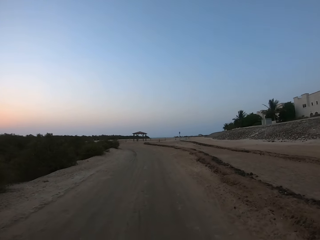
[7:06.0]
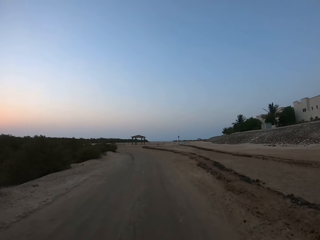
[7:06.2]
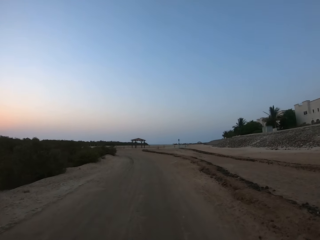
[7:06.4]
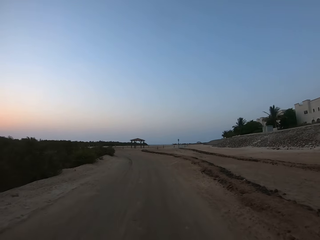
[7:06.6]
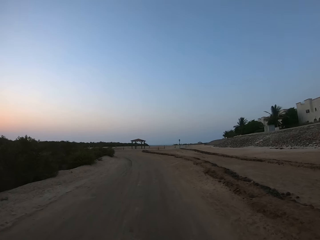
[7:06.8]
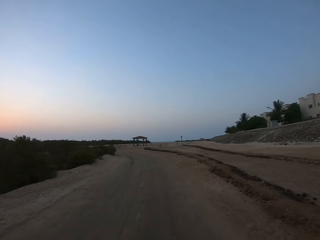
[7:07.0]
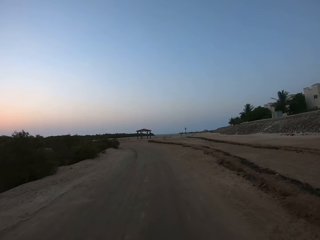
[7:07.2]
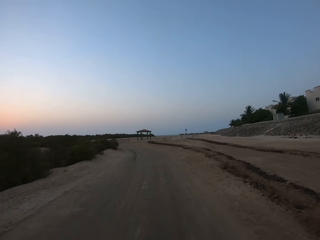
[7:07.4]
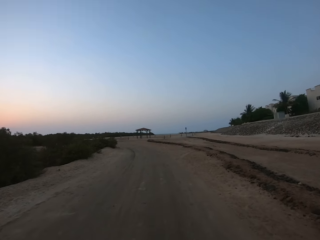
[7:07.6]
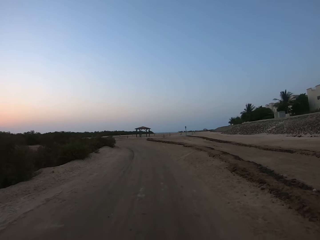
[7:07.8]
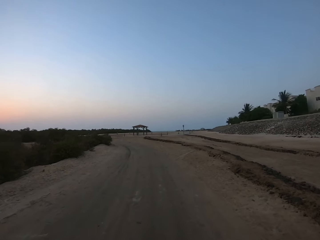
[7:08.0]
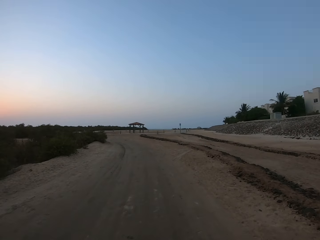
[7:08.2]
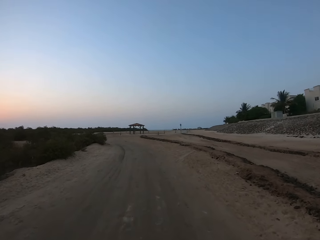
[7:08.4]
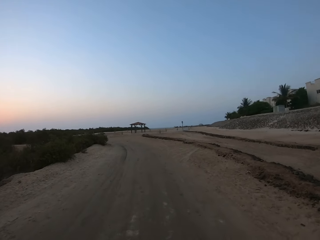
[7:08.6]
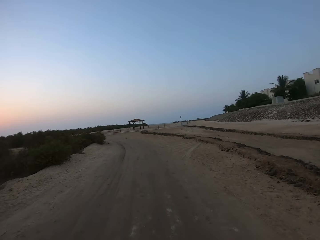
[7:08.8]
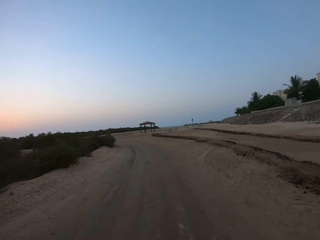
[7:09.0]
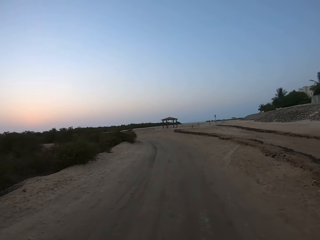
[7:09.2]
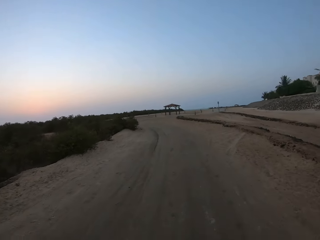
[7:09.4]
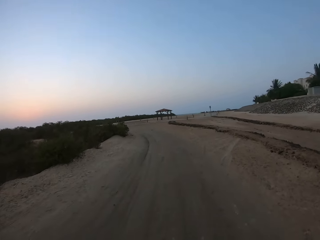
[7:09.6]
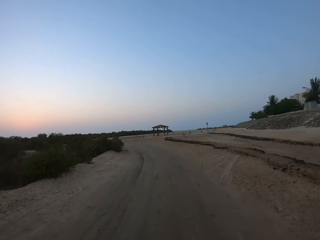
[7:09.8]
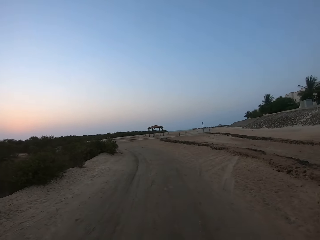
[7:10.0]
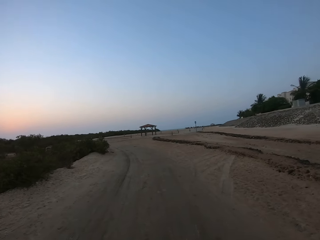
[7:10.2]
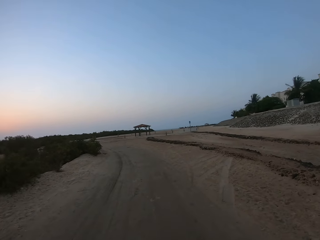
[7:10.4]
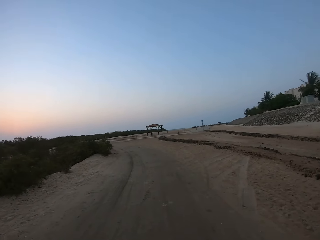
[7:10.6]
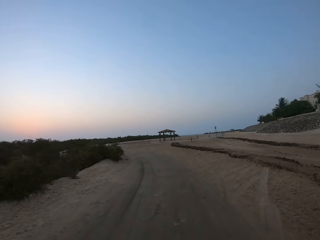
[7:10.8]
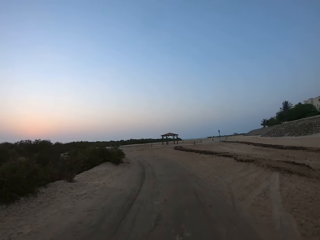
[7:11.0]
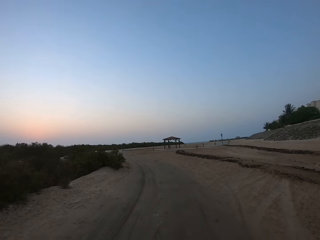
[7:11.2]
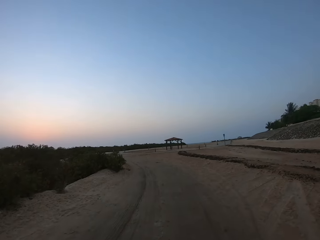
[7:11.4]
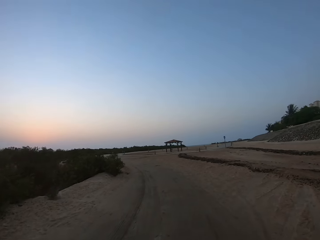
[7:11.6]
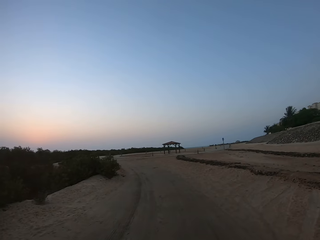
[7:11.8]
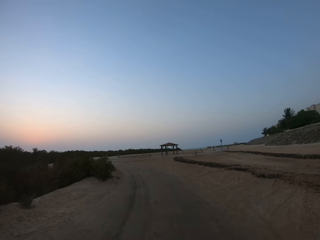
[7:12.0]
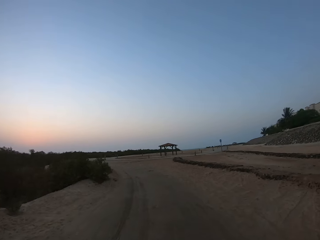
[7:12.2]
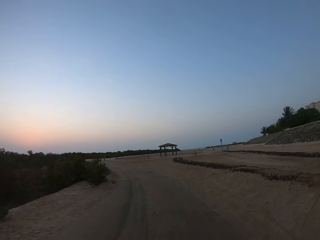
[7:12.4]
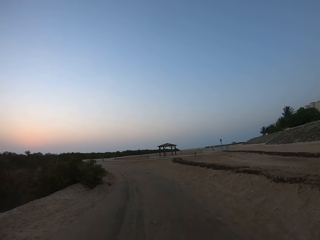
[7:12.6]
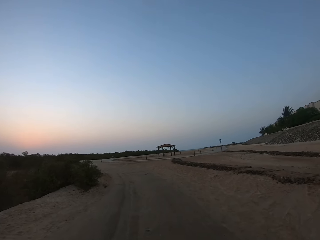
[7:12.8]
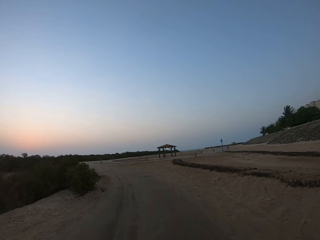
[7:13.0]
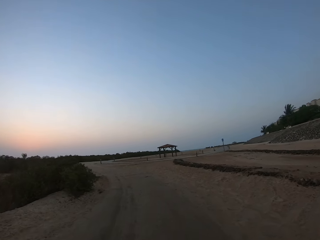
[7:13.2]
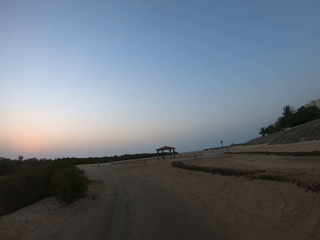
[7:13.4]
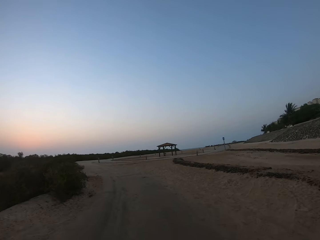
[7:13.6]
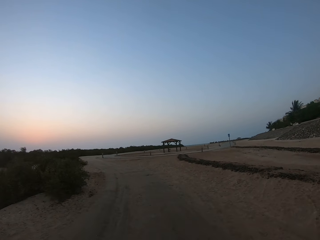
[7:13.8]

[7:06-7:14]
The camera wearer walks along the road with a man.

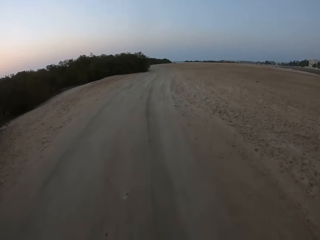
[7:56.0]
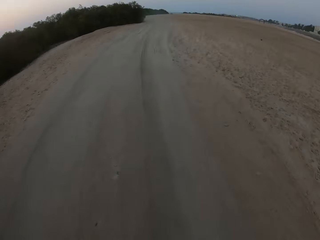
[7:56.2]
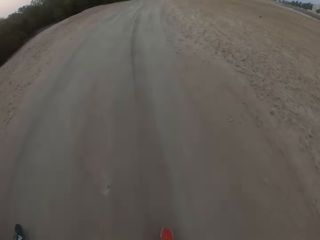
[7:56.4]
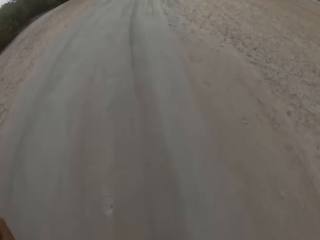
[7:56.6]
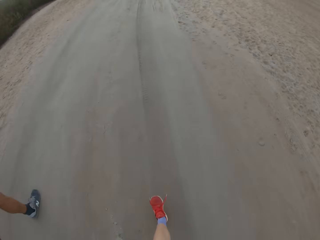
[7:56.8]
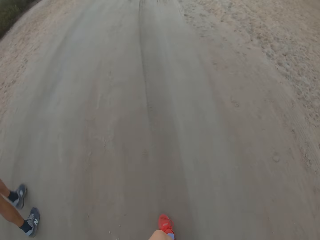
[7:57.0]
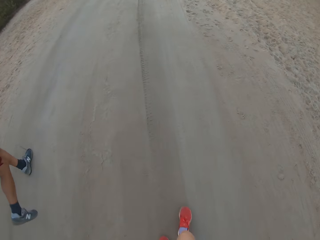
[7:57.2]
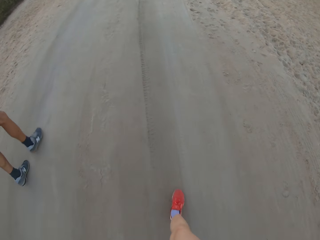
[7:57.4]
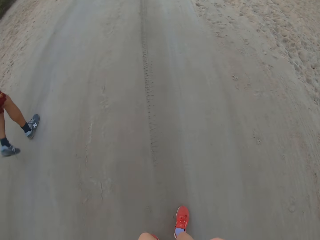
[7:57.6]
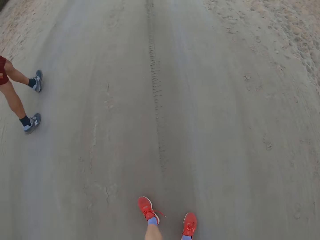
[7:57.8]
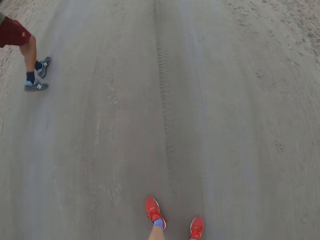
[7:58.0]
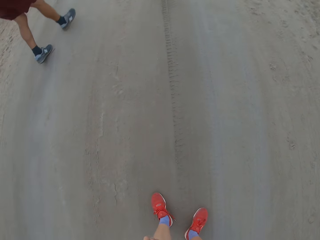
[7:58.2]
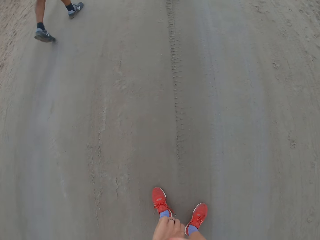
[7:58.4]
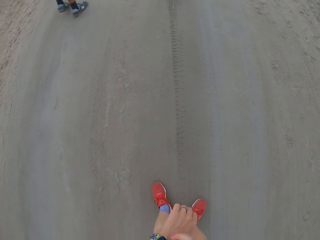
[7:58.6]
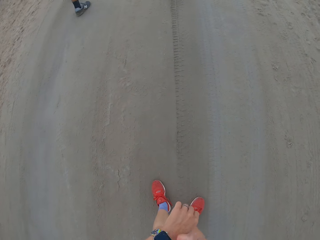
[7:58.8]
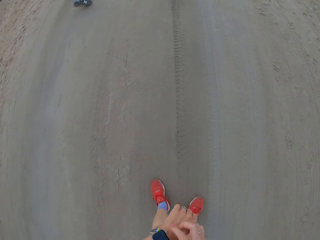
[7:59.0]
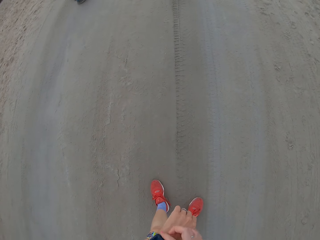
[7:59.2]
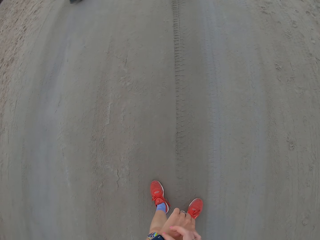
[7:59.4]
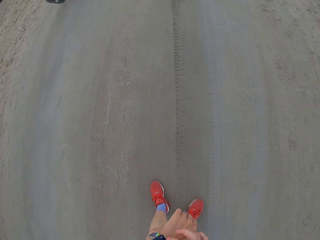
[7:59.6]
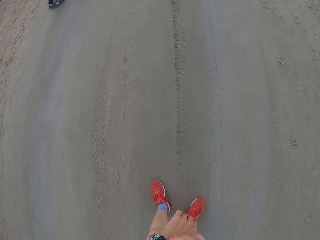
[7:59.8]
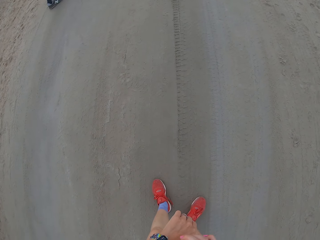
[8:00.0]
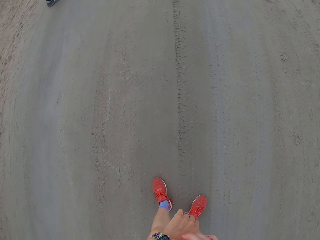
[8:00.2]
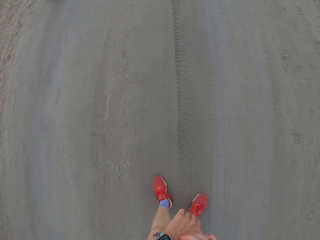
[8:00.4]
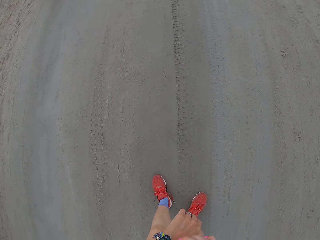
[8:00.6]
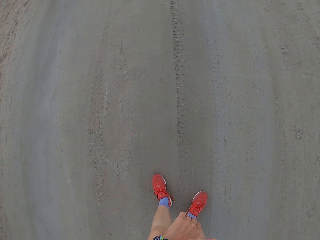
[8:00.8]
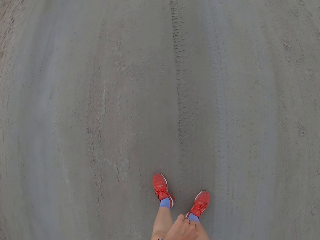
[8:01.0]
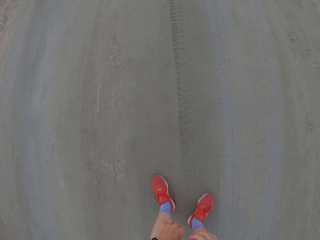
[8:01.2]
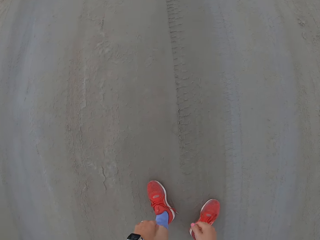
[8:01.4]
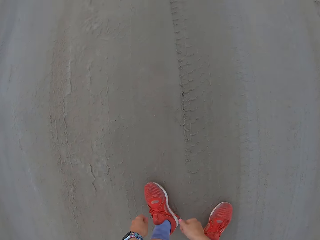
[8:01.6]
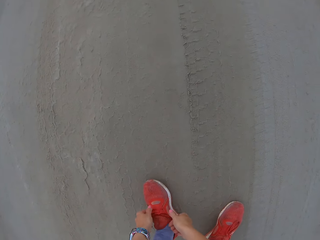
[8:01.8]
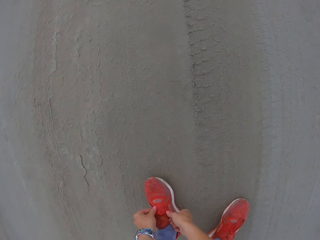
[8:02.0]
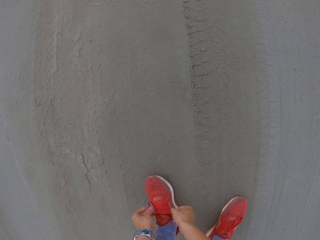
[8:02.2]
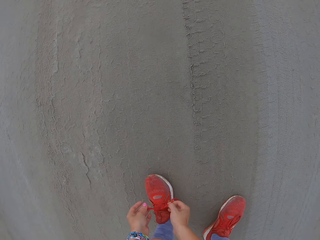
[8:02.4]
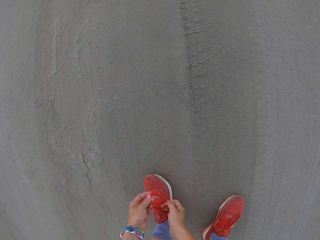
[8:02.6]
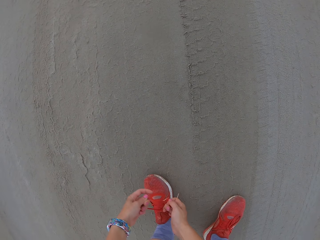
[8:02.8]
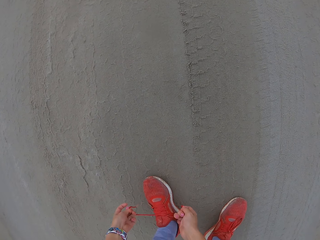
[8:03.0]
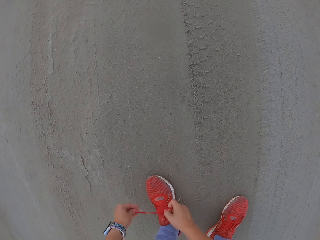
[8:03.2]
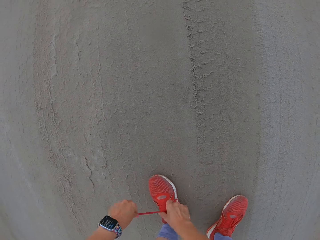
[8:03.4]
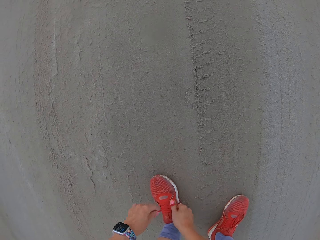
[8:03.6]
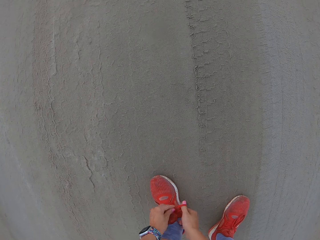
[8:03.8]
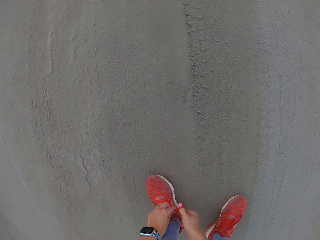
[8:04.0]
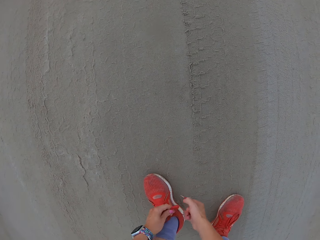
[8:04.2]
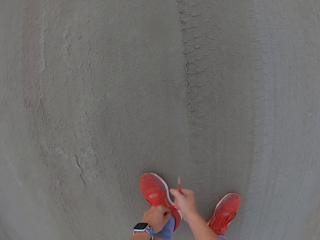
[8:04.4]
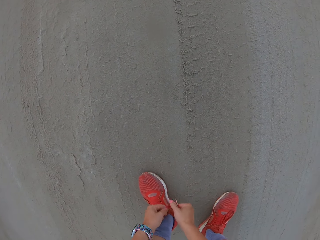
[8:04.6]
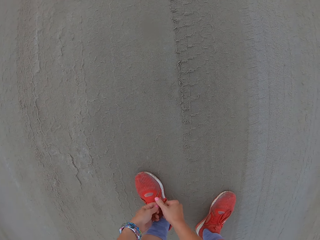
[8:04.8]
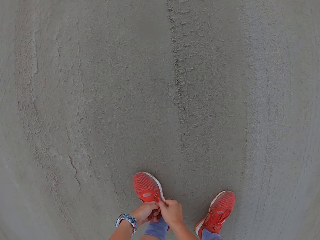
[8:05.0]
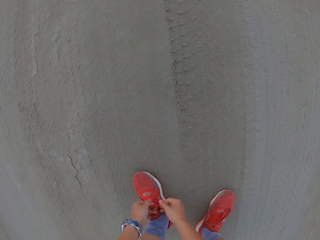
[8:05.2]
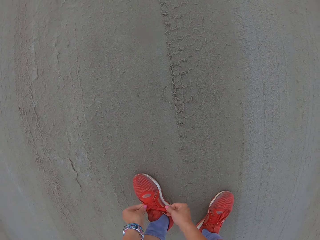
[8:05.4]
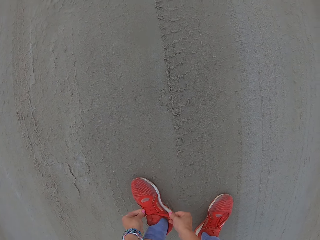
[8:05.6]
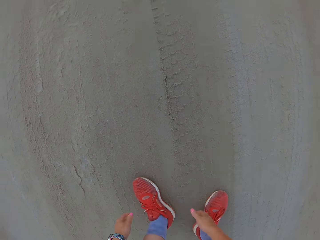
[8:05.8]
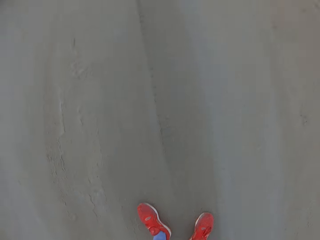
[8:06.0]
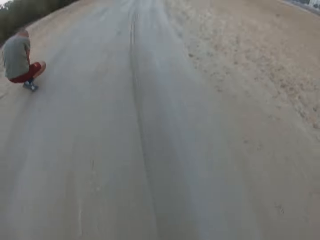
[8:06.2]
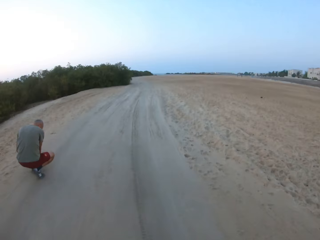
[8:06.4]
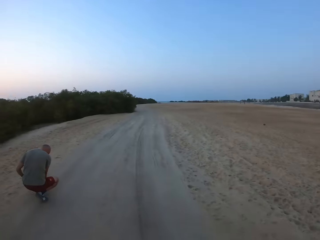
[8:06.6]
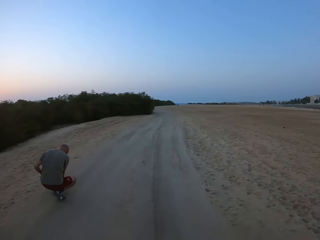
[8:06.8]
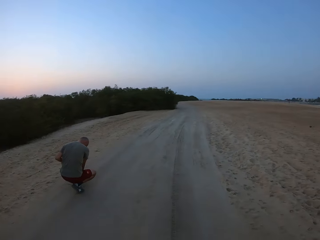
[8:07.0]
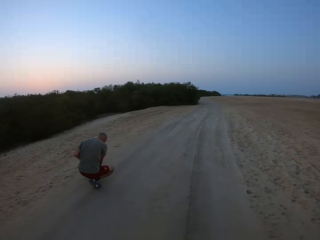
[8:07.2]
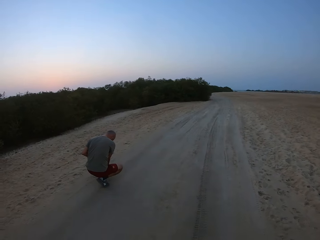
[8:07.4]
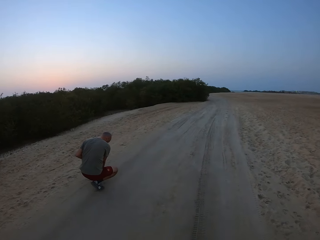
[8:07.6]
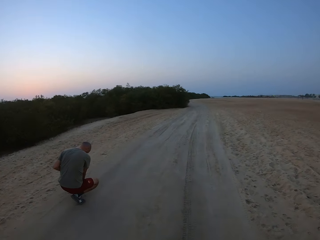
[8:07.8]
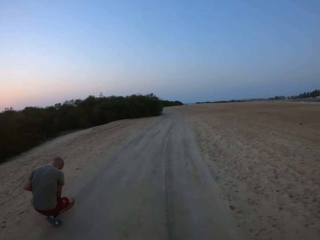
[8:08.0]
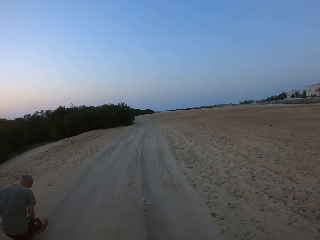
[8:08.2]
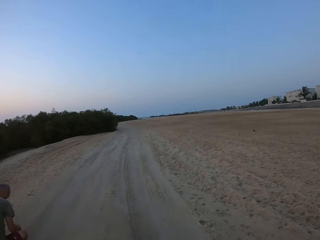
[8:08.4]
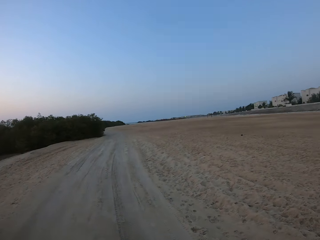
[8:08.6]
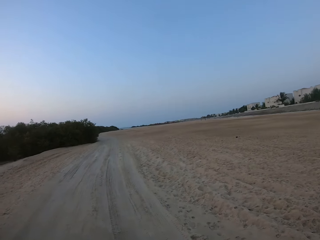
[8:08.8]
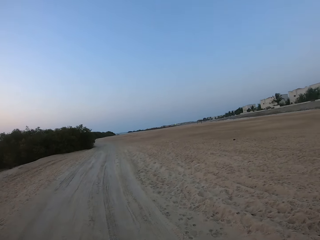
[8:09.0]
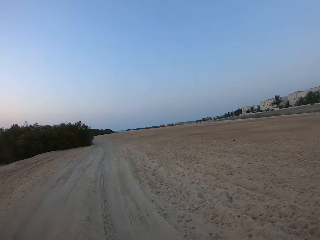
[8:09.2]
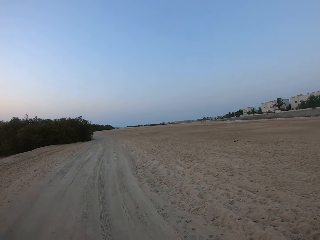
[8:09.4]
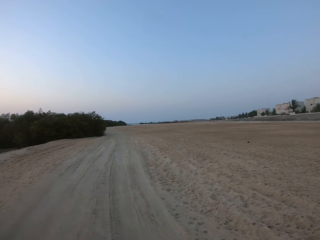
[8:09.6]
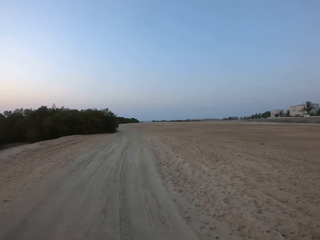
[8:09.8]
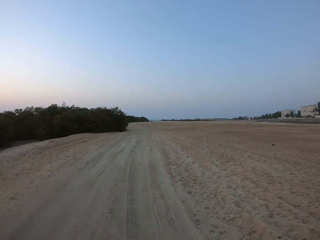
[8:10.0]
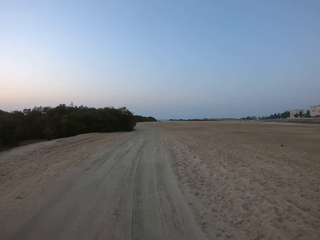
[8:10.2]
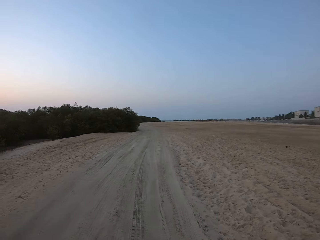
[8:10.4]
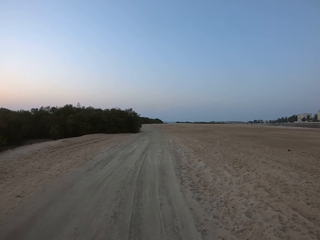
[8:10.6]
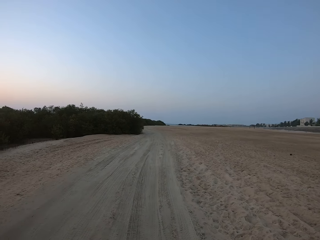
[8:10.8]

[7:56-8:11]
The camera wearer stops on the road. They look at the watch. He ties his shoelaces. A man ties his shoelaces. The camera wearer walks.
